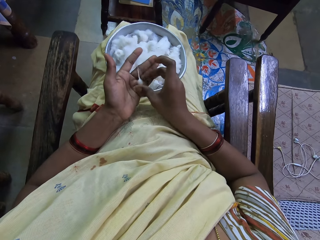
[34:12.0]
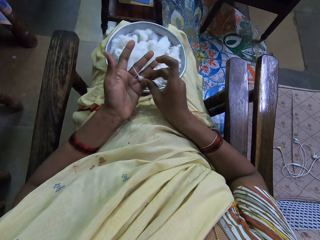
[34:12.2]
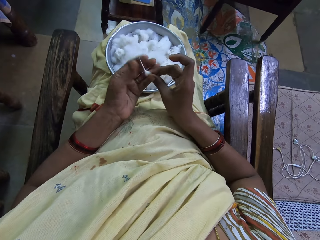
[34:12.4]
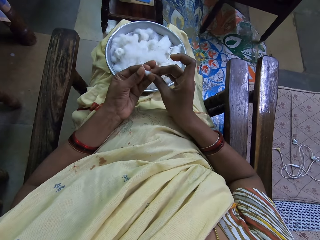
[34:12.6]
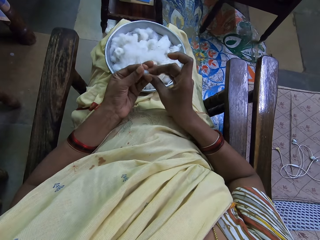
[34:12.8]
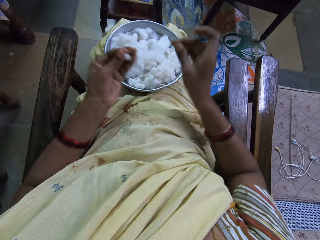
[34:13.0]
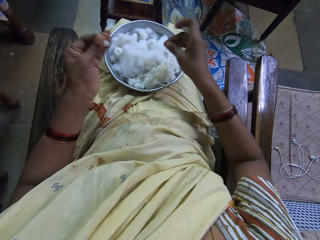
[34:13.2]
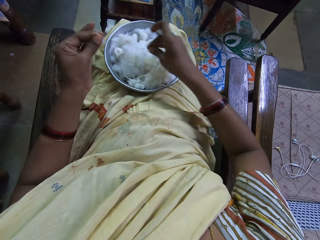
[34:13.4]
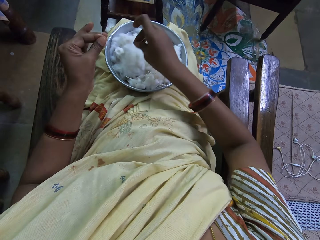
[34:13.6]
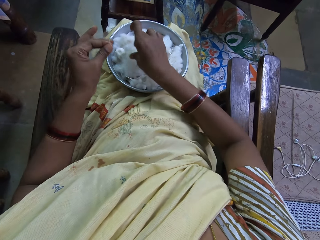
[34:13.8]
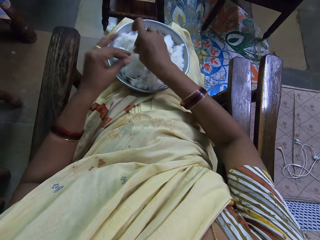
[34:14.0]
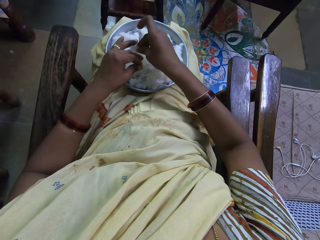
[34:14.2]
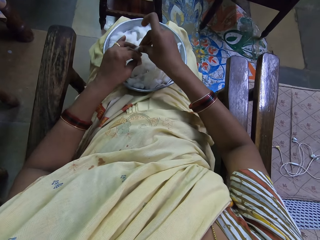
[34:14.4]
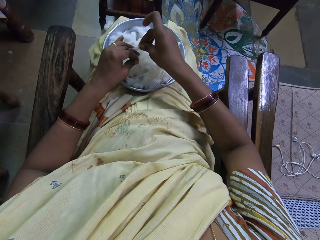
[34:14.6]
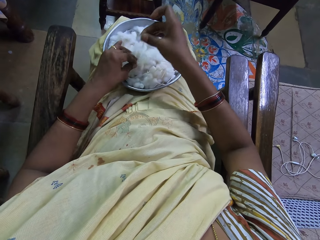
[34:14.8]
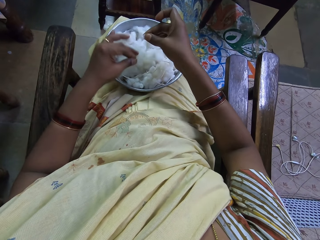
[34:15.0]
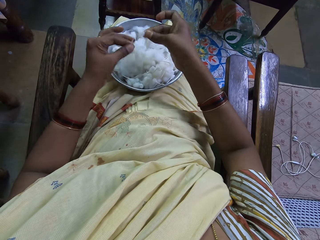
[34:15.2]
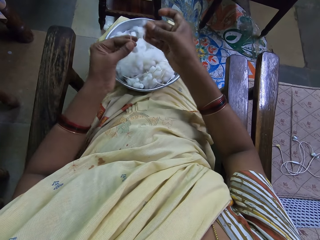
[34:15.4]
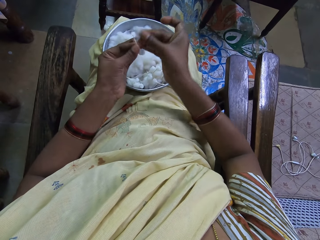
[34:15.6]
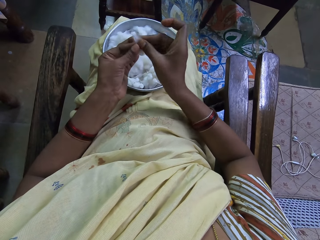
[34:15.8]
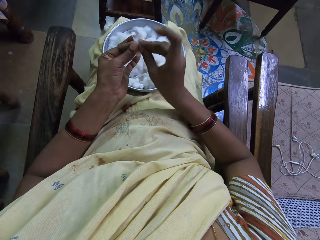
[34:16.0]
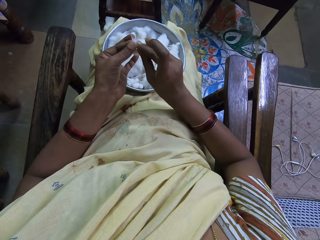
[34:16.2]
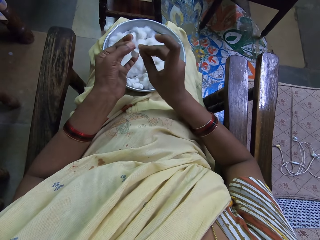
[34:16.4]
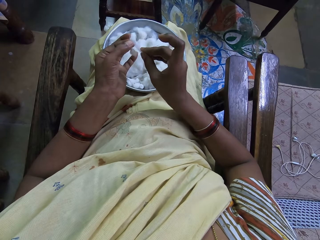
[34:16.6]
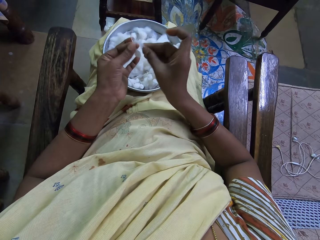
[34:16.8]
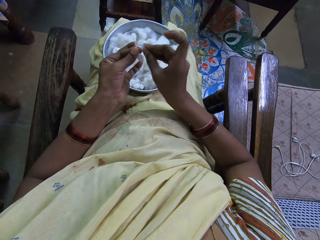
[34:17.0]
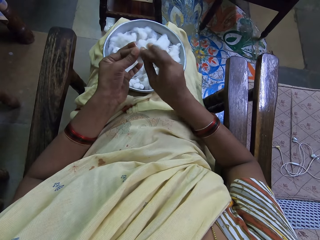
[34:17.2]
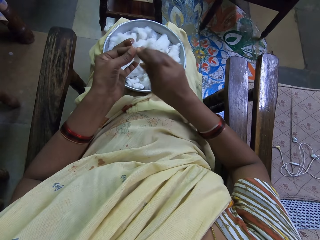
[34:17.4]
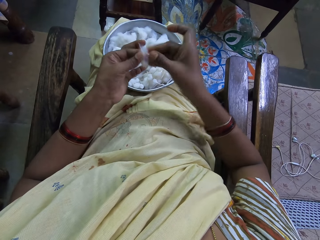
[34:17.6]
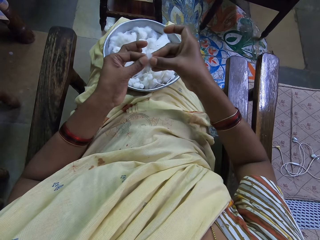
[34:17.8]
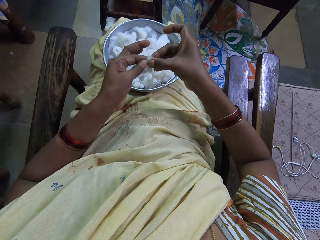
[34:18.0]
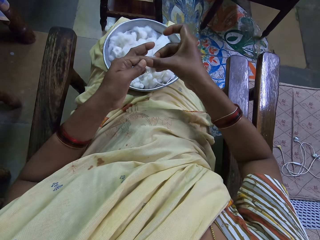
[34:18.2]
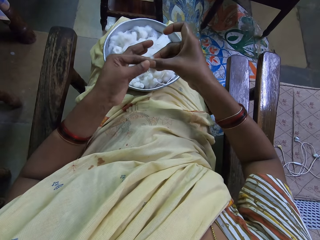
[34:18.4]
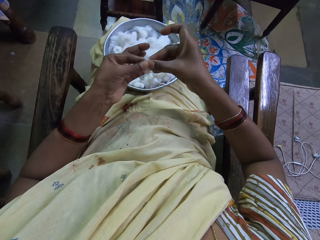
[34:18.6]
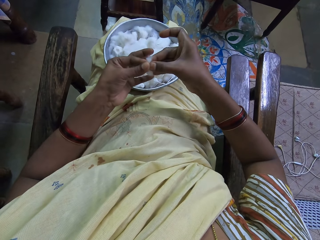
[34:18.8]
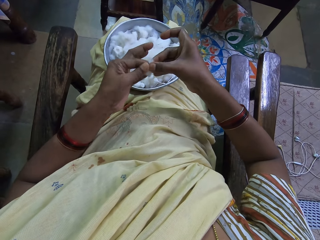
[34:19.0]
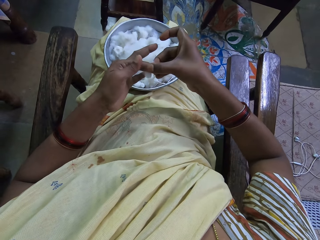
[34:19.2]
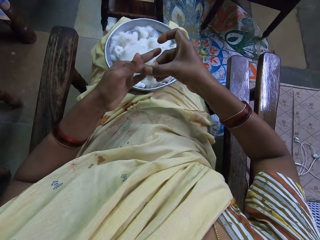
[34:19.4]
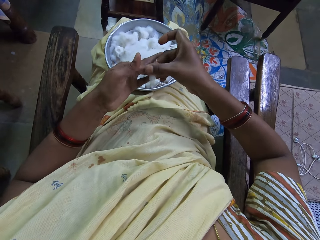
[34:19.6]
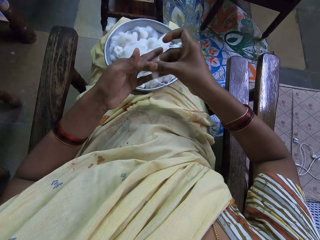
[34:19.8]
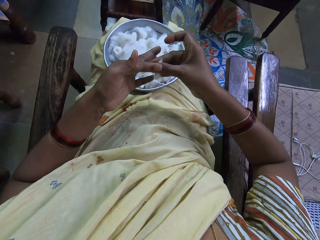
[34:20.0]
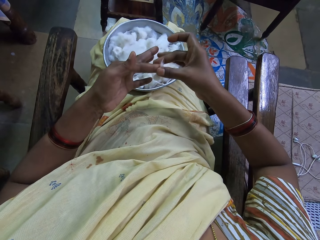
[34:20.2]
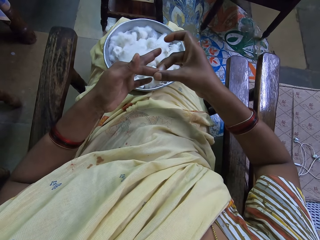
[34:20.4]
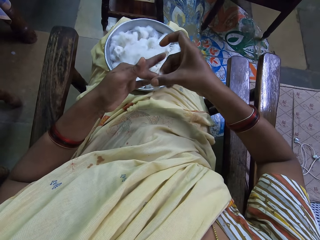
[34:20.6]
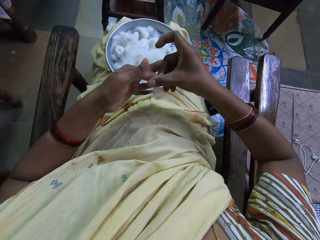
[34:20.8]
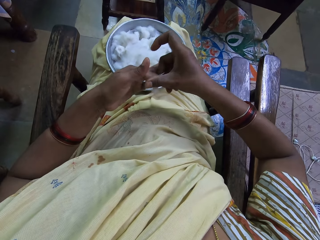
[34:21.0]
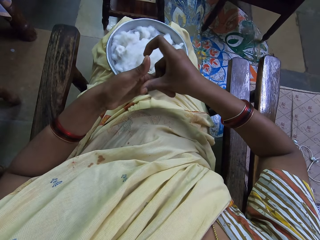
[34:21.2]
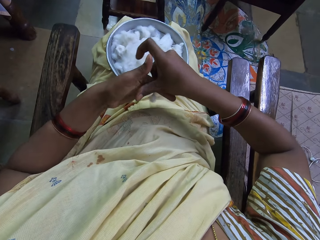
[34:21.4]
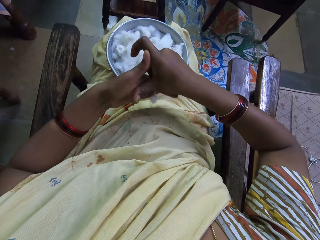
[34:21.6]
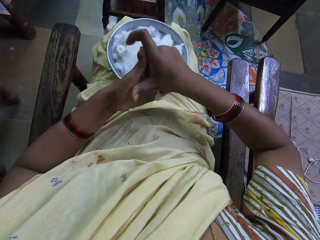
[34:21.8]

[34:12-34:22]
The camera wearer picks the cotton thread in the left hand with the right hand and places the cotton thread in the left hand with the right hand. She holds the cotton with her fingers. She picks up the cotton from the tray. She holds the cotton wool with the left hand, cuts the cotton wool with the right hand, and places the cotton wool in the left hand with the right hand. She attaches the cotton together. She rolls the cotton on her finger. She spins the cotton wool with both hands.

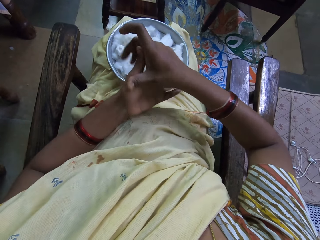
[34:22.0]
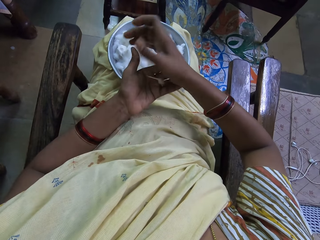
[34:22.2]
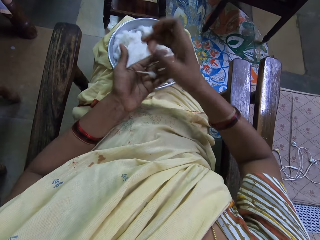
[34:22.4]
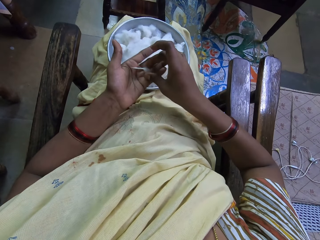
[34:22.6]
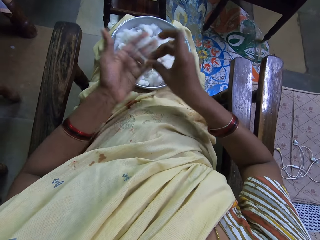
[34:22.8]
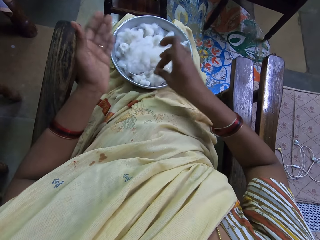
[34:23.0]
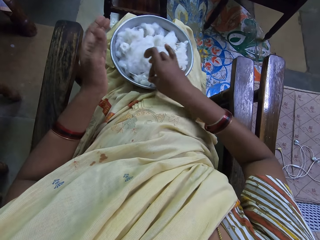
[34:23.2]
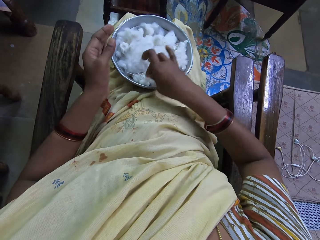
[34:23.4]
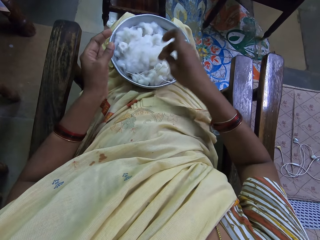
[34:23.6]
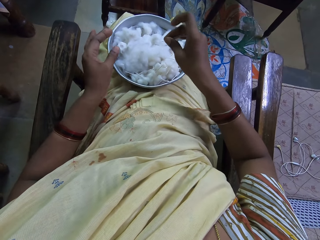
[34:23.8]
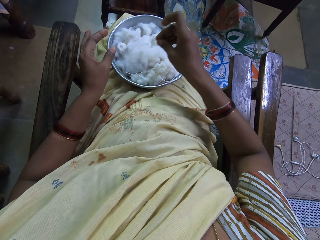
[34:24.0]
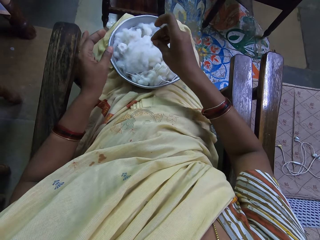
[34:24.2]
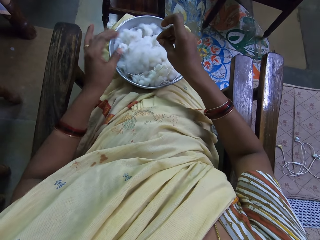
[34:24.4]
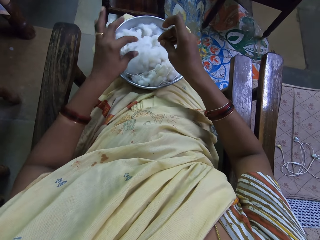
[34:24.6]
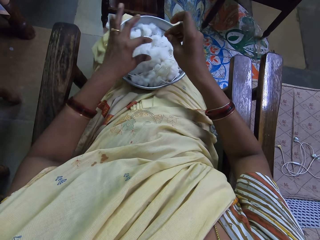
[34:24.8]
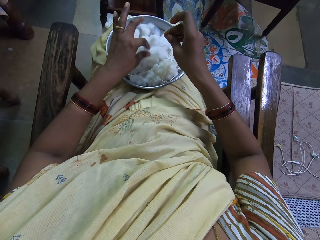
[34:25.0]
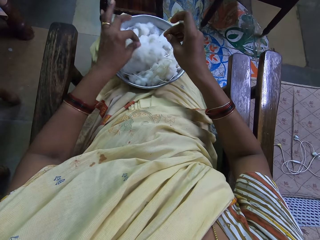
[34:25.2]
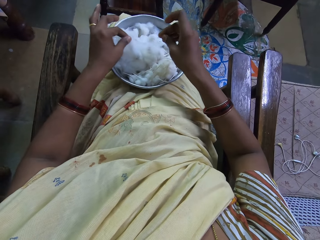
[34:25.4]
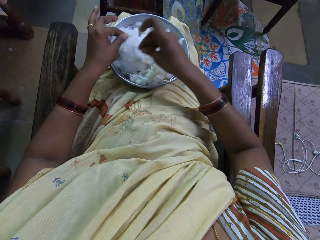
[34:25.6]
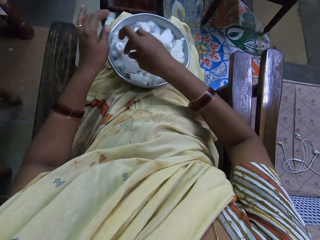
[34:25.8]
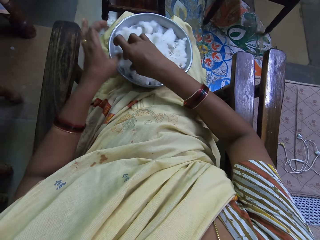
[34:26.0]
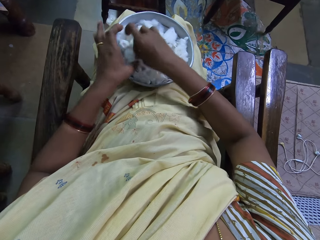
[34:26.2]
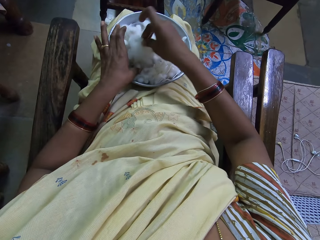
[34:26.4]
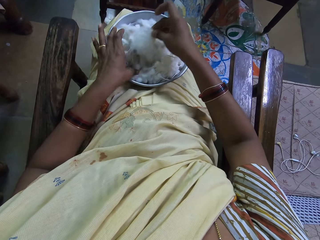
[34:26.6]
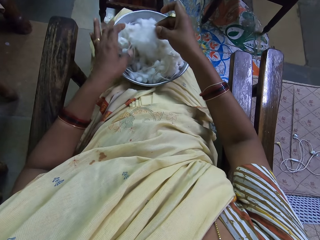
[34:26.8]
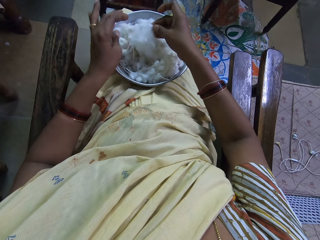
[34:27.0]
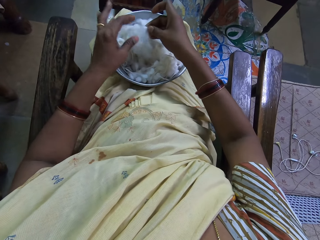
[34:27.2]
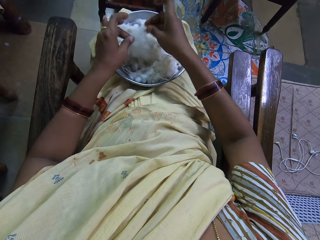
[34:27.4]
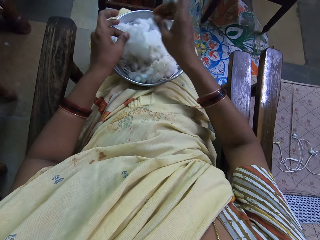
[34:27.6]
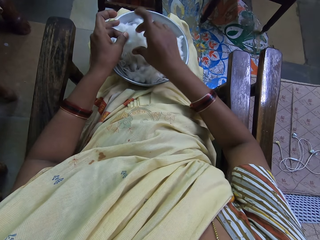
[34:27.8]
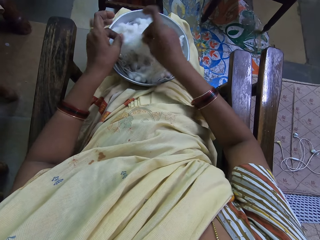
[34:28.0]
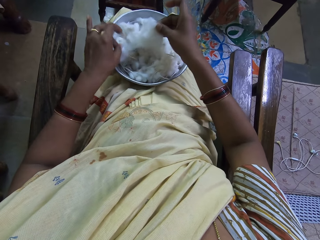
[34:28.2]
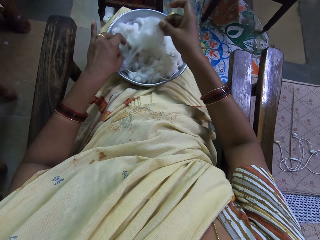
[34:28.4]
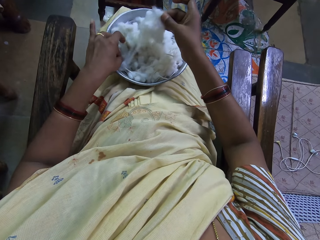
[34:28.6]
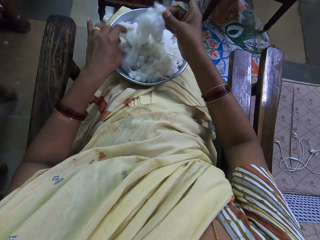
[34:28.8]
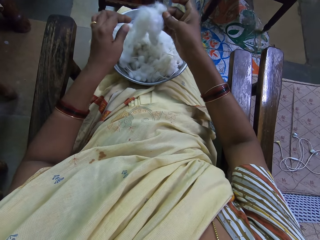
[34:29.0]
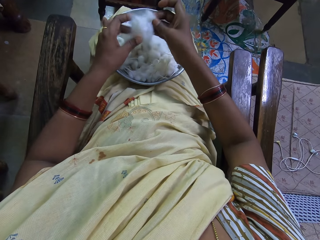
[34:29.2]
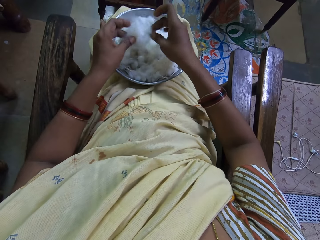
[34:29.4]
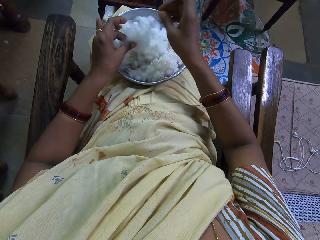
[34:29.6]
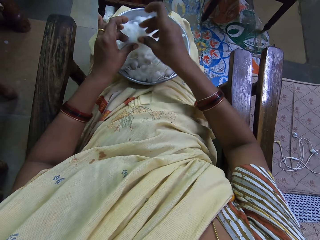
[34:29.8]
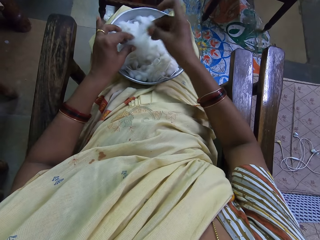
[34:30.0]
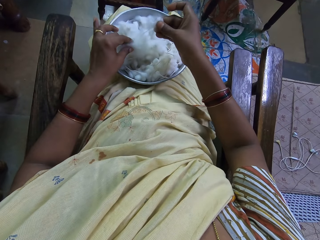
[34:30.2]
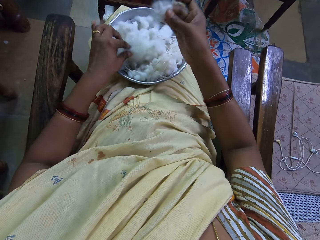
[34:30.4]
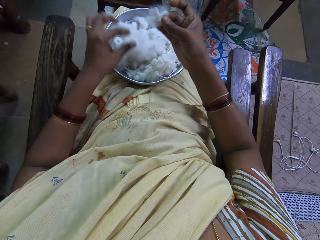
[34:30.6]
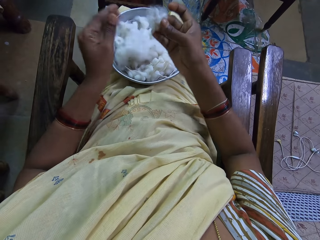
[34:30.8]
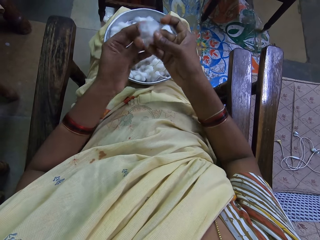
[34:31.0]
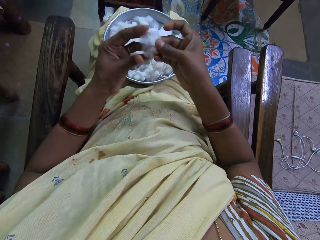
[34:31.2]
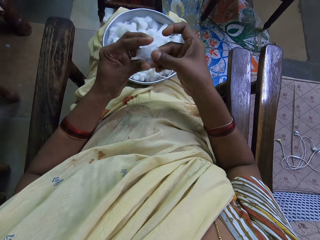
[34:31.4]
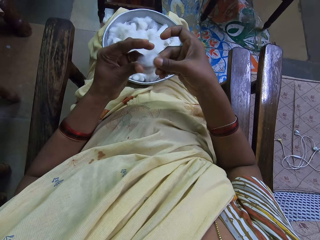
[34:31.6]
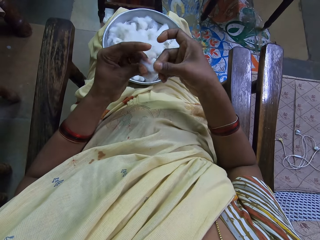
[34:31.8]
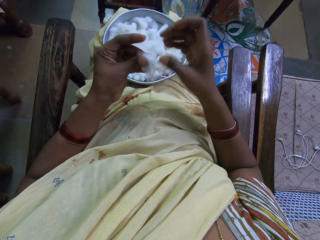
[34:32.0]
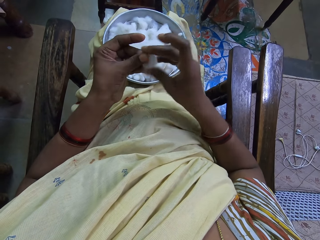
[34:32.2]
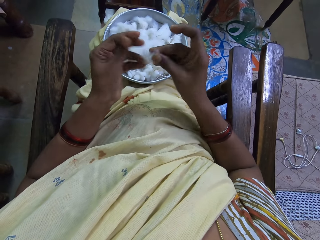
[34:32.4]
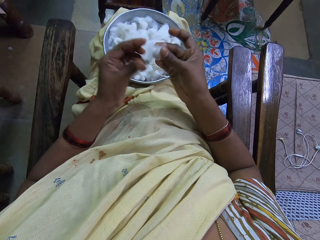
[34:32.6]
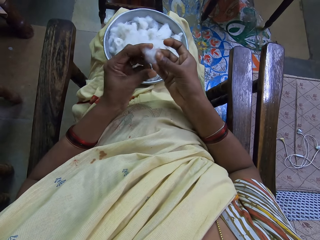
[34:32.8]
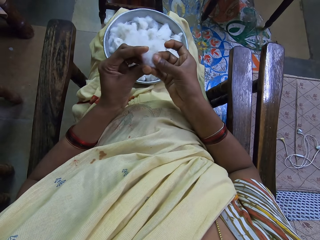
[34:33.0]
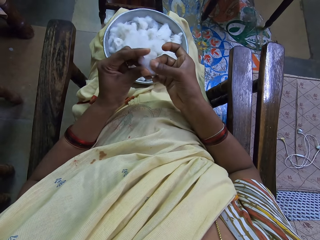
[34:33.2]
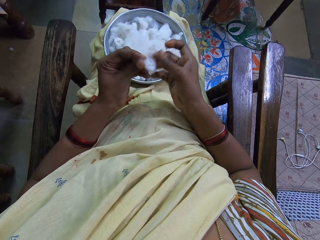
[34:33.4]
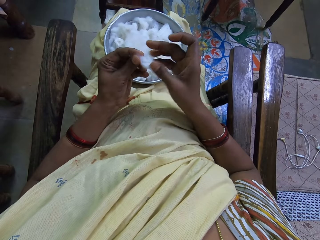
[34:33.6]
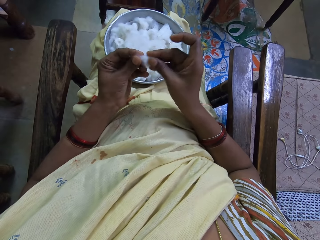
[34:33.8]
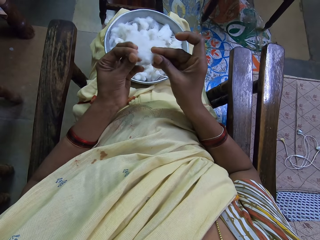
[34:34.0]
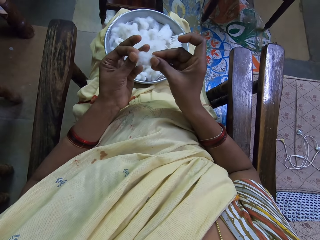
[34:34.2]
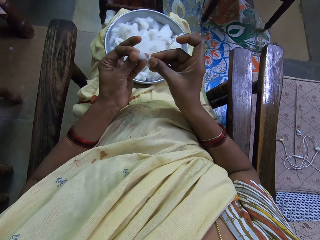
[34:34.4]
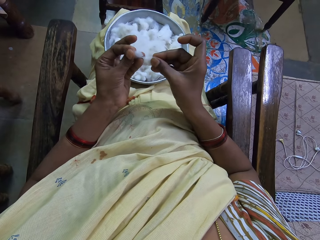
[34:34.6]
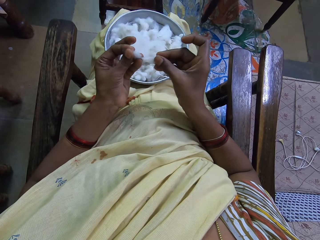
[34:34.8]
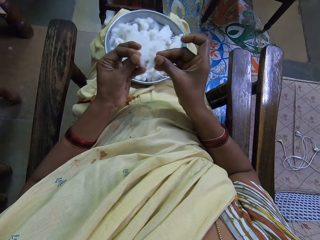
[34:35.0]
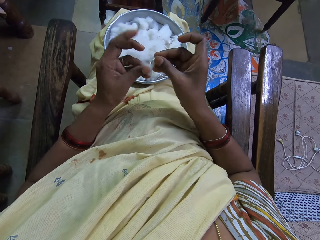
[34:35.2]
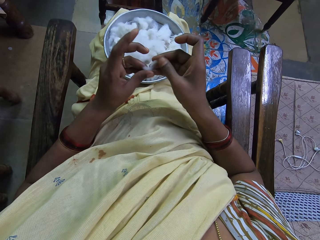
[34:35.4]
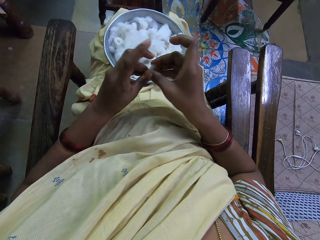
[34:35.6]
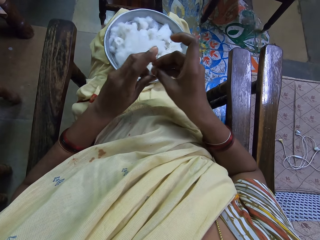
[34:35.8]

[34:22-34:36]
The camera wearer picks the cotton thread in the left hand with the right hand and places the cotton thread in the basin or tray with the right hand. They hold the cotton wool with the left hand. They hold the cotton wool with the right hand. They hold the cotton wool with the left hand and cut the cotton wool with the right hand. They pick up the cotton from the tray. They hold the cotton wool with both hands.
